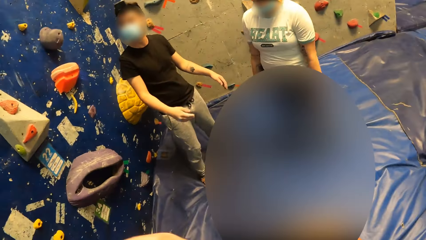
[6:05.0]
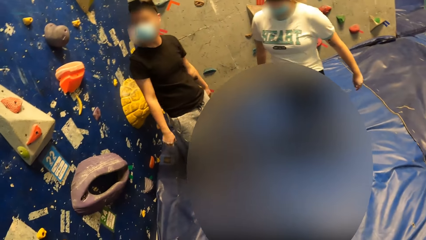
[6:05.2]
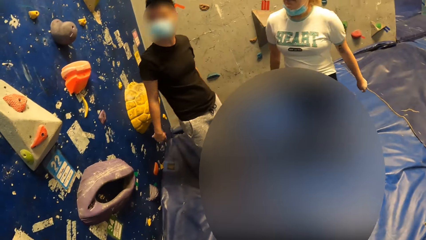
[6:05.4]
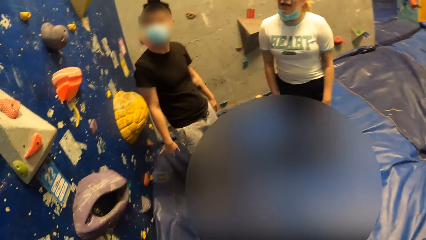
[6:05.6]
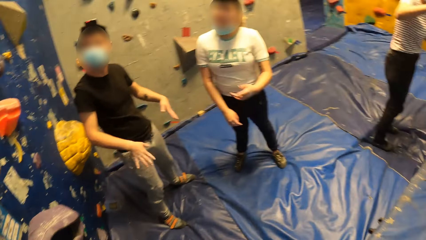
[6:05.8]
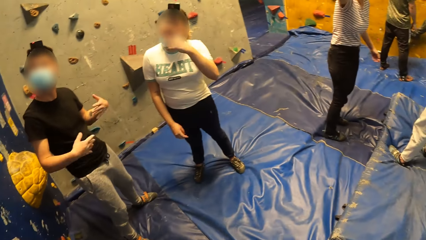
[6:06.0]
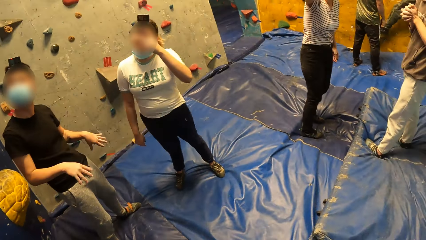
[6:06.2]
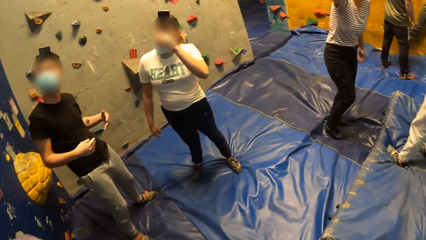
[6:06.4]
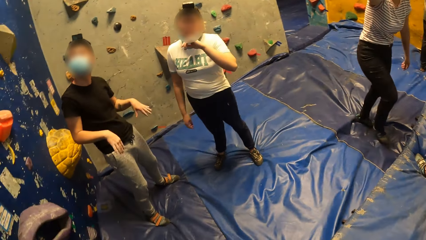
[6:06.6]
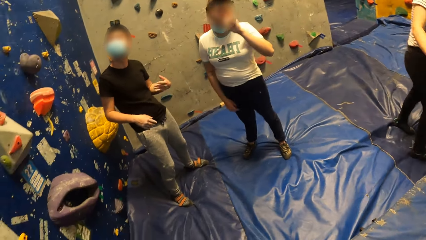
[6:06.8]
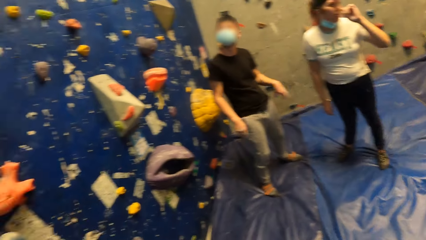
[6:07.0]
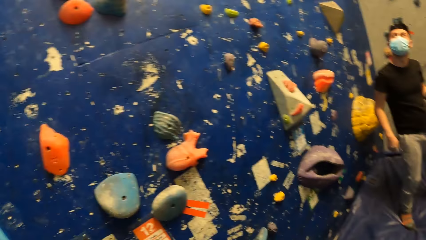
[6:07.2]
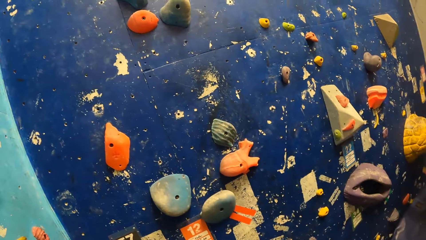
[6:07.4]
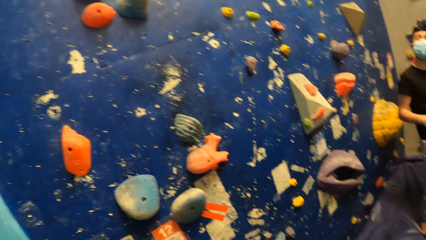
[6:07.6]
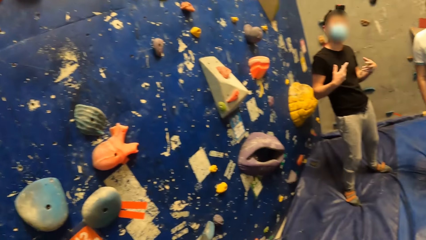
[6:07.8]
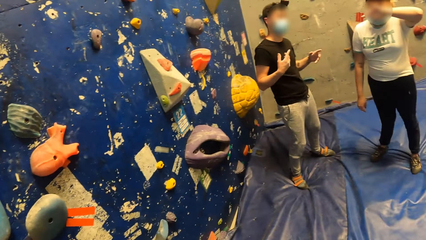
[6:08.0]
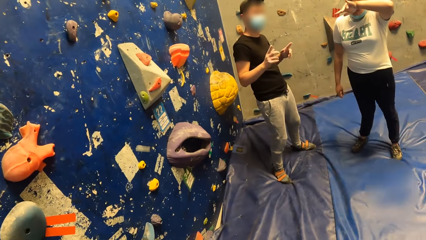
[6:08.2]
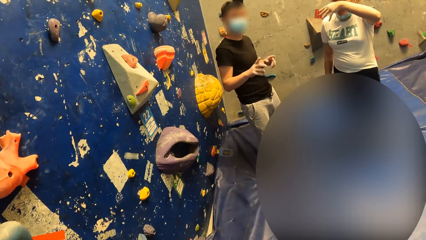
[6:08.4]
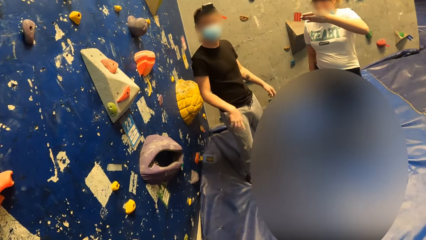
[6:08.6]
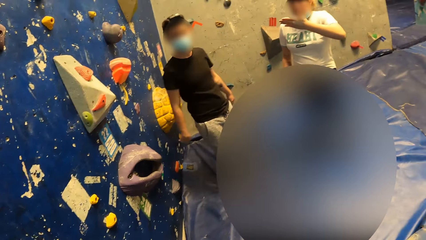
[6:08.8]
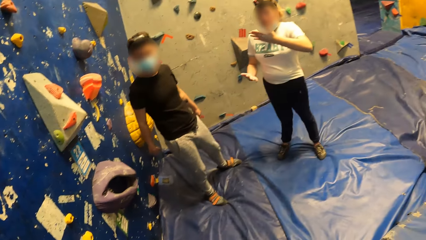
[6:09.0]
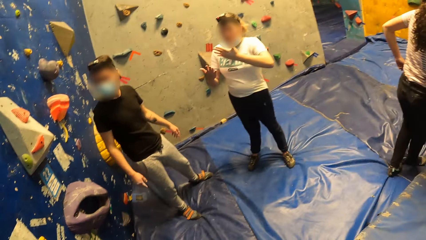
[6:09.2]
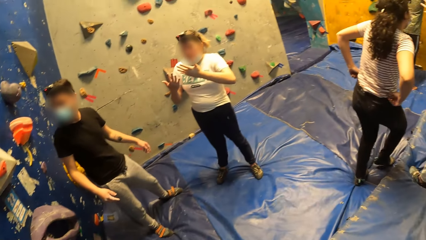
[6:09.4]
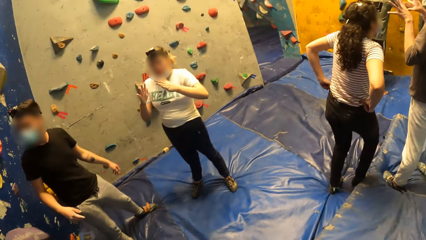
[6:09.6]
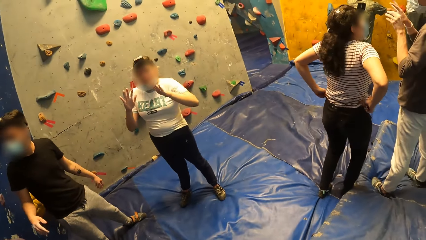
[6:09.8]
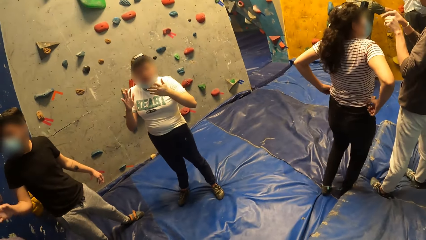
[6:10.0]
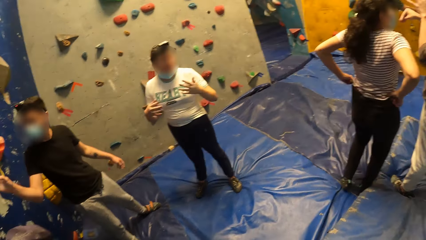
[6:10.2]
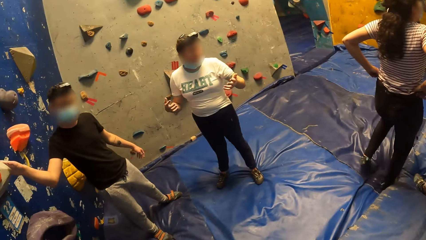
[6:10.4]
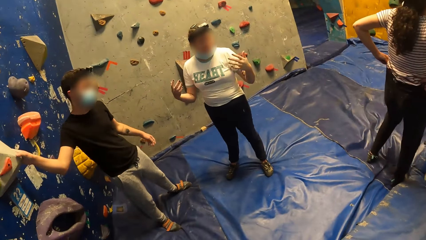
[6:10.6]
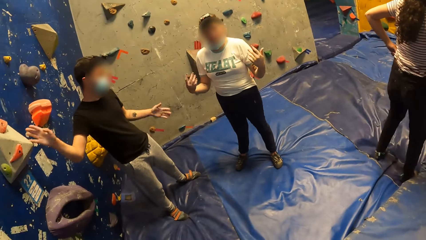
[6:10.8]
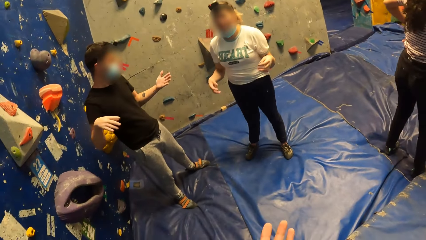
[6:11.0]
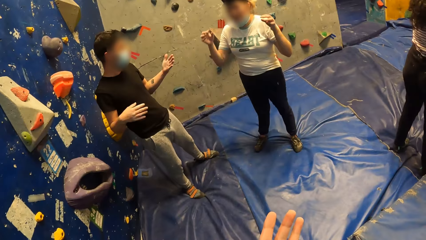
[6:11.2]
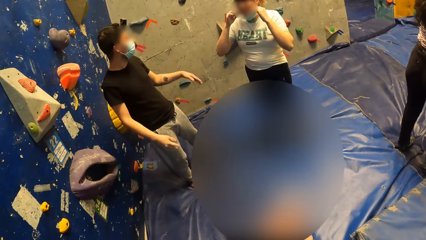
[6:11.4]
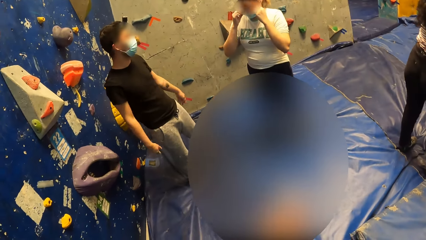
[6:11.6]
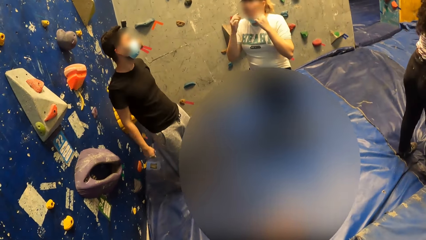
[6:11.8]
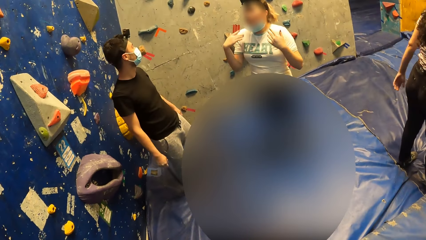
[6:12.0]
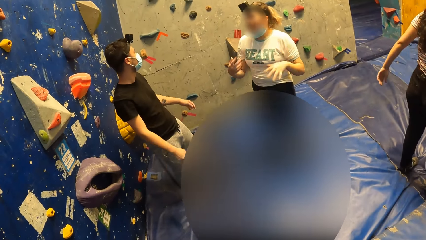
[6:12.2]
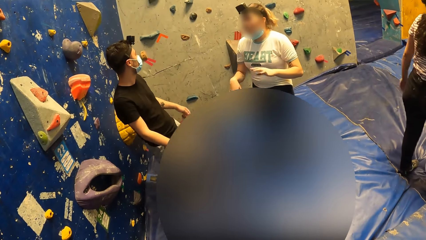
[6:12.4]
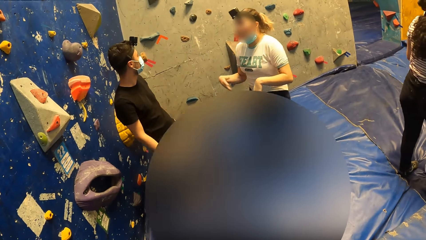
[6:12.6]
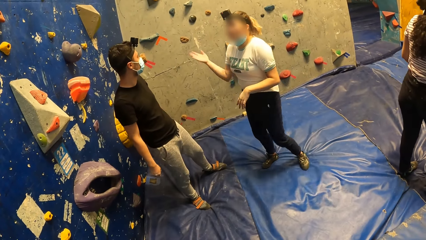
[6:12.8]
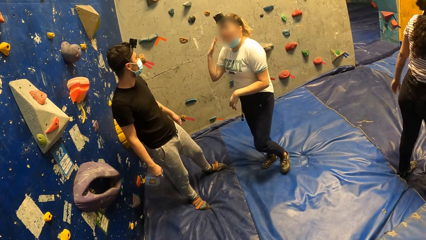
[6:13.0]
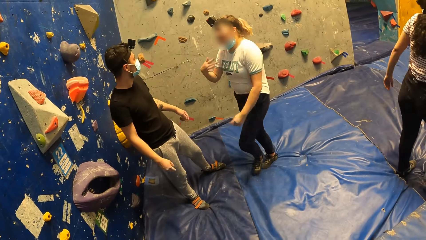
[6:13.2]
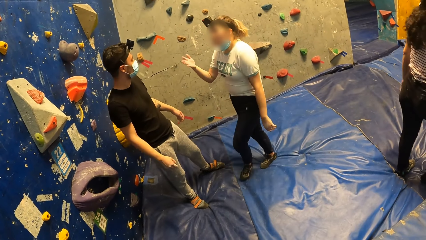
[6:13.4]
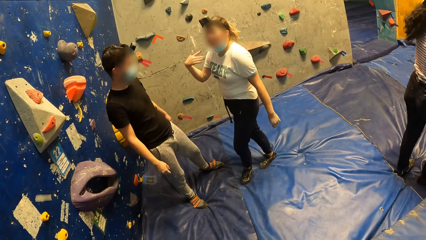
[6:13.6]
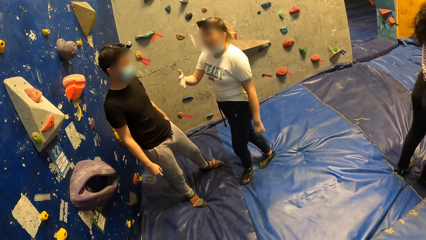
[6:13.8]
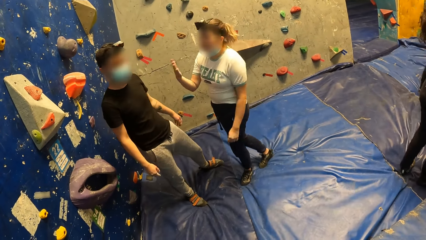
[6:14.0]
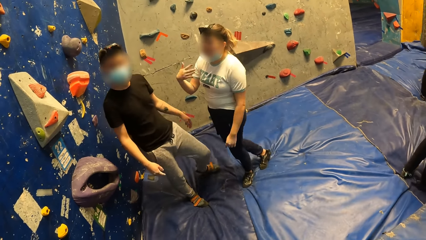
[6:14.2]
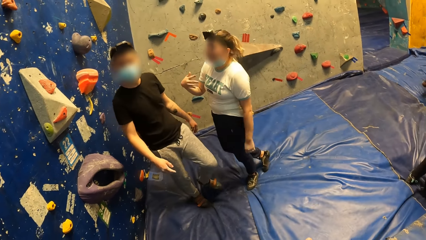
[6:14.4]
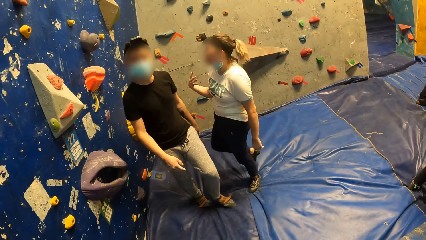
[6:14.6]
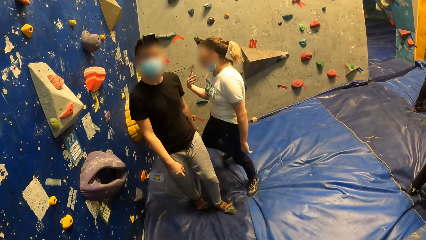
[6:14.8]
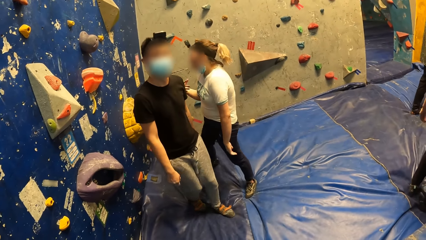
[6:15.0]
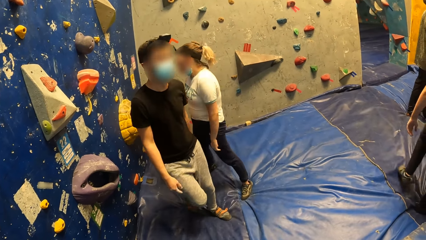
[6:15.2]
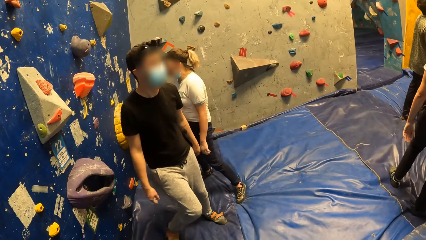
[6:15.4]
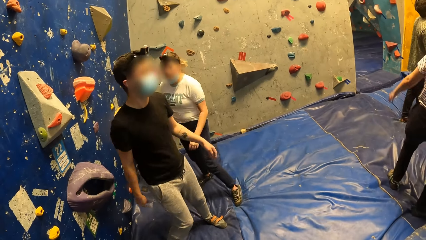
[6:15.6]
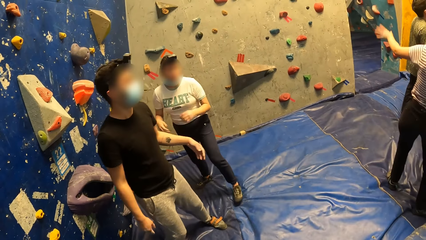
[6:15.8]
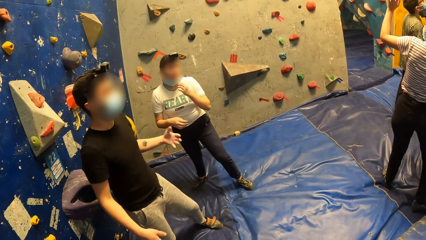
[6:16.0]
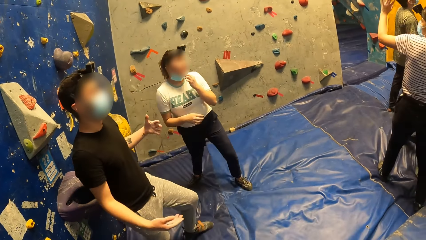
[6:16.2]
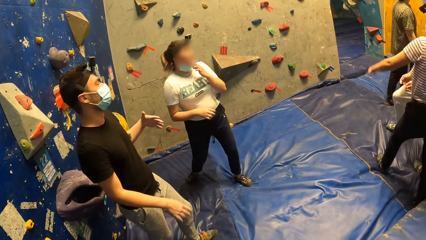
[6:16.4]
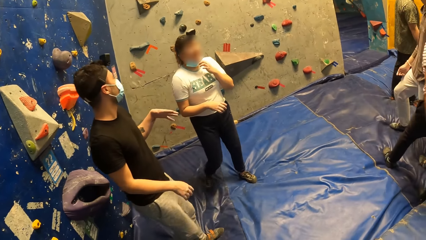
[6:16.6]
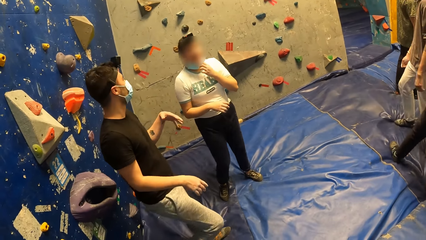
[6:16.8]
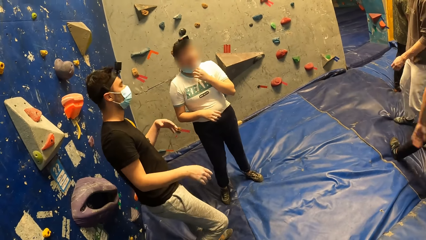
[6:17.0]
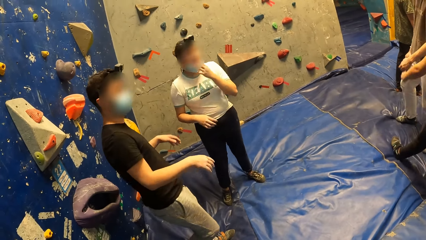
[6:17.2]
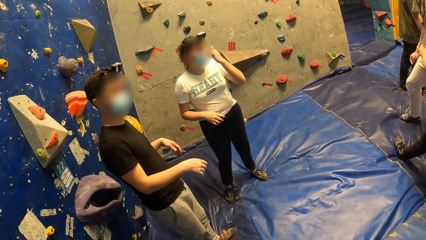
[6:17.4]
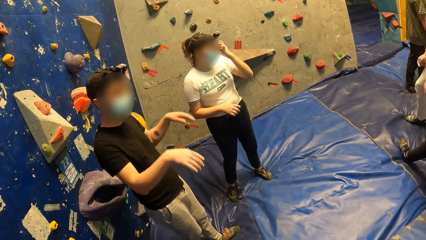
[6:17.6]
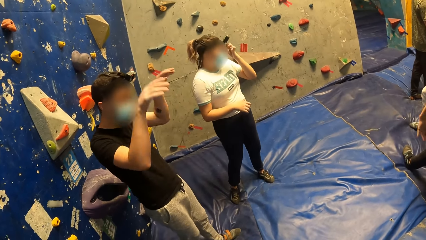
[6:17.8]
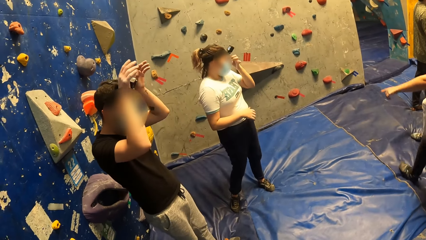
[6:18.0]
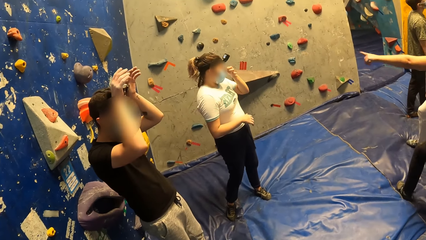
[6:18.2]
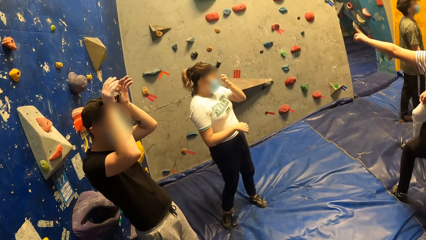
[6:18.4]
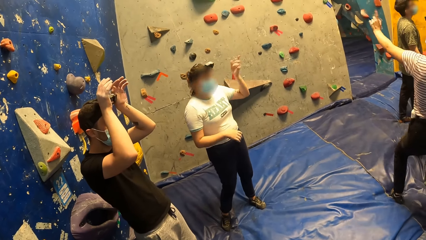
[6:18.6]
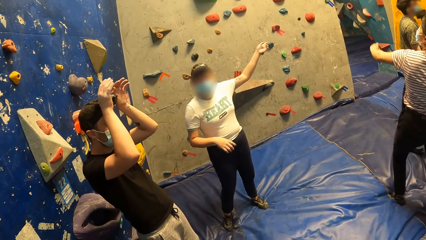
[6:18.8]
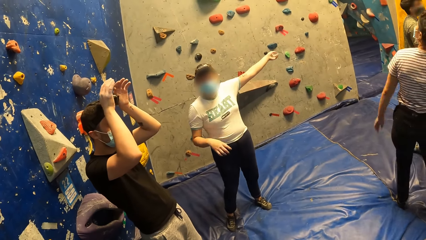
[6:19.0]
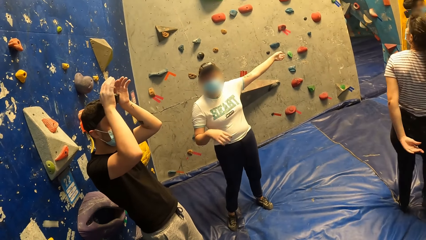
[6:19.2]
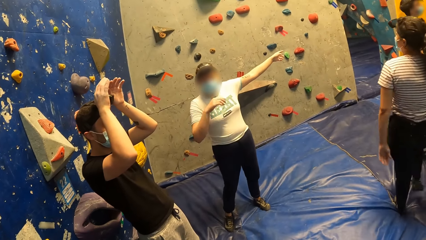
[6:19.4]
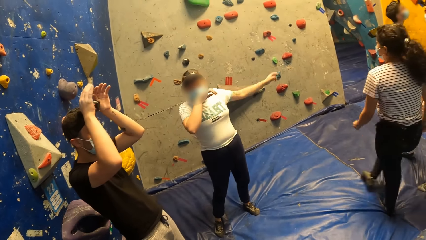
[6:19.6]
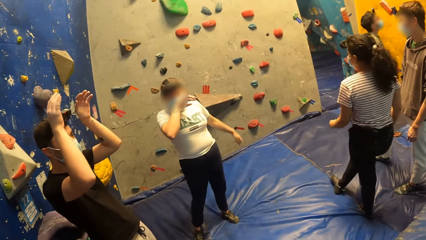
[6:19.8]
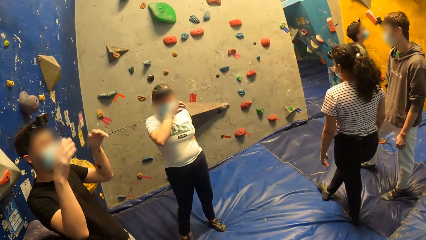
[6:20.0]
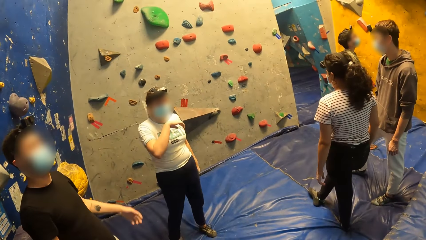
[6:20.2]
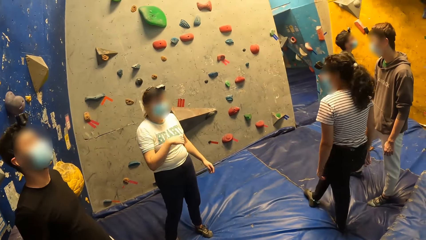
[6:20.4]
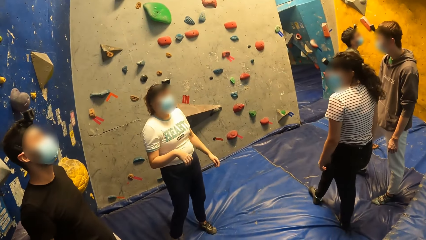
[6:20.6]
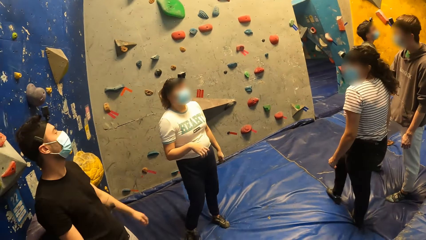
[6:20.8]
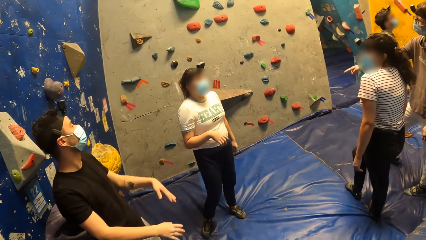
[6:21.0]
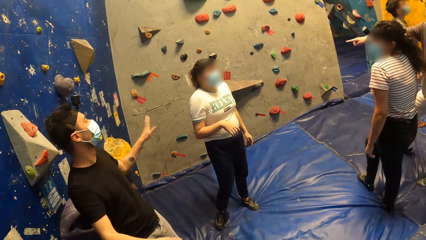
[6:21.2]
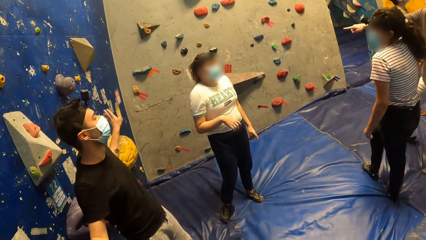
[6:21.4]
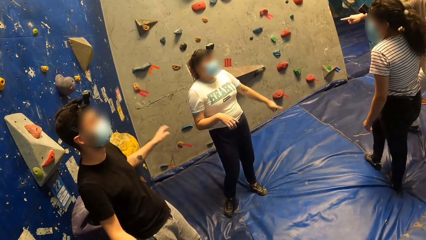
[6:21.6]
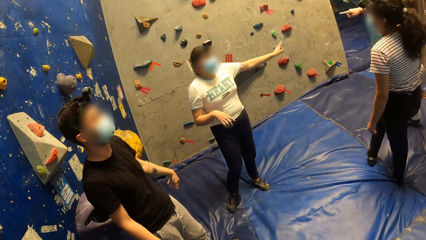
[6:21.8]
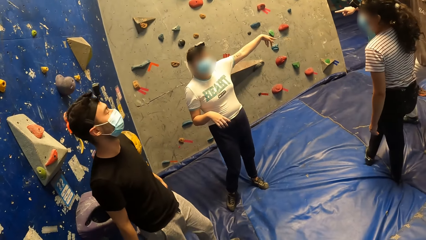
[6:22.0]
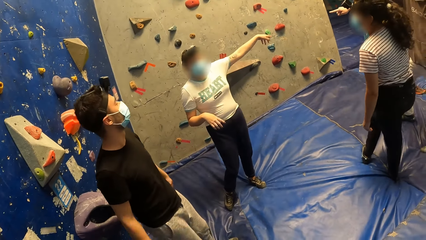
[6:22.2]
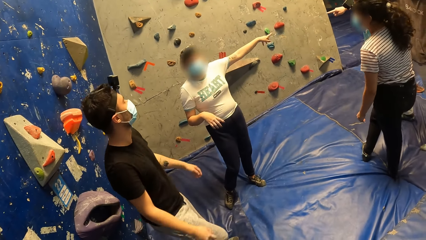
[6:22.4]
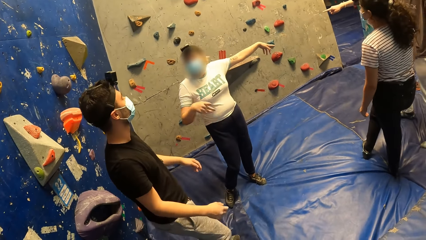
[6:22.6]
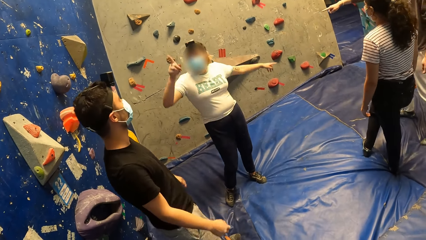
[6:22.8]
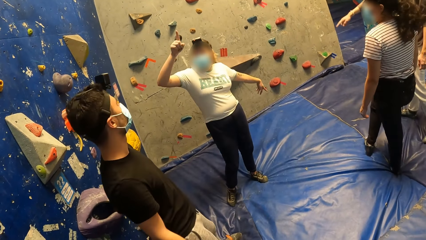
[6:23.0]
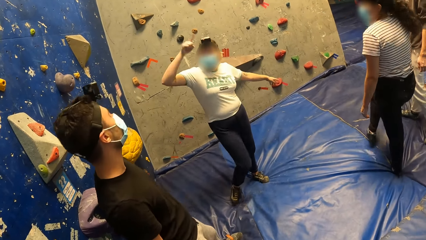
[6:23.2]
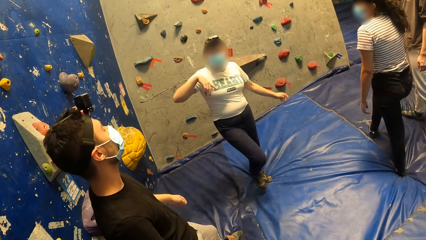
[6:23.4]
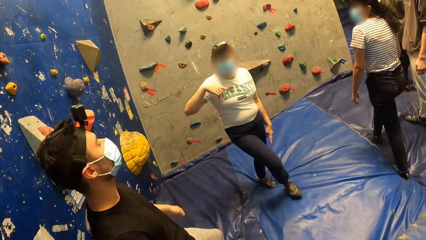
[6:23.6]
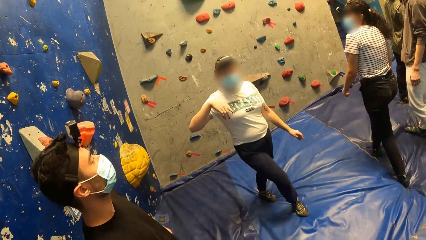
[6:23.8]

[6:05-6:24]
The woman touches the face. Another woman interacts with another man. The camera wearer looks around in the room. The first woman sways hands. The first man touches the climbing hold with his right hand. The first man sways hands. The first woman aligns a mask on the face. The first woman sways hands. The first woman aligns the mask on the face. The first man touches a camera on his head with both hands. The first man lifts hands. The first woman points a hand, touches the face. The first man sways hands. The first woman points a hand.
